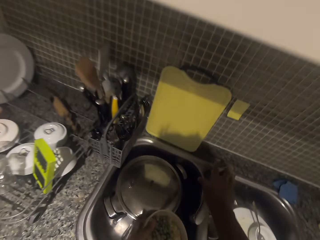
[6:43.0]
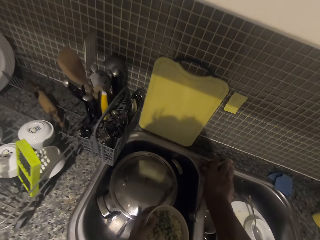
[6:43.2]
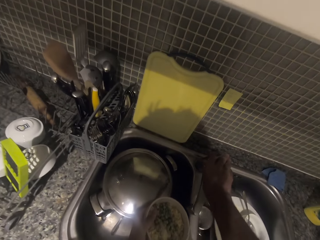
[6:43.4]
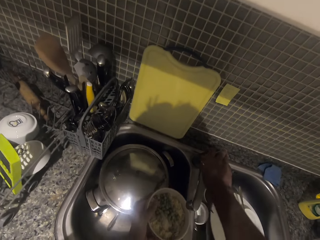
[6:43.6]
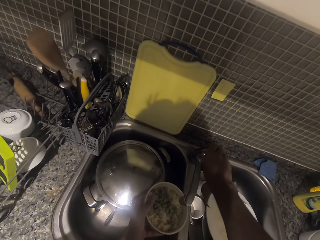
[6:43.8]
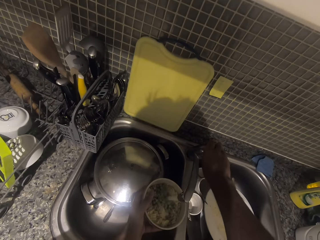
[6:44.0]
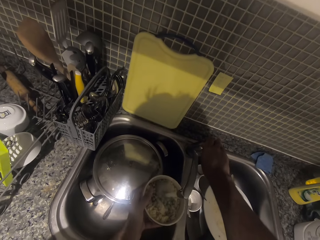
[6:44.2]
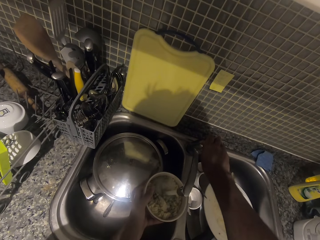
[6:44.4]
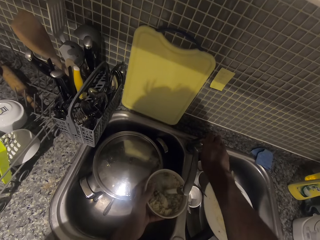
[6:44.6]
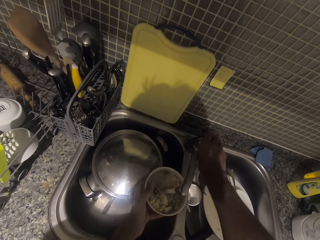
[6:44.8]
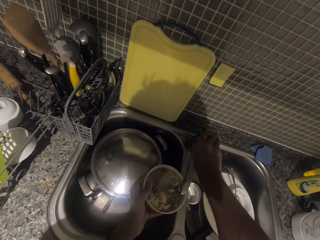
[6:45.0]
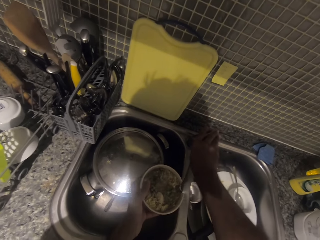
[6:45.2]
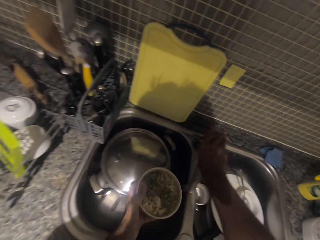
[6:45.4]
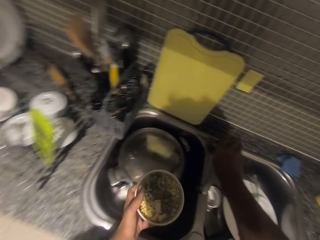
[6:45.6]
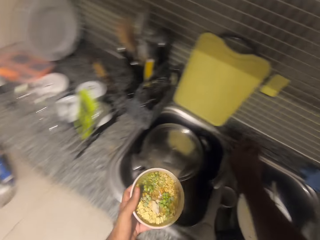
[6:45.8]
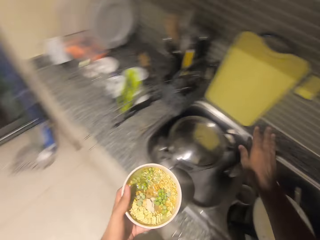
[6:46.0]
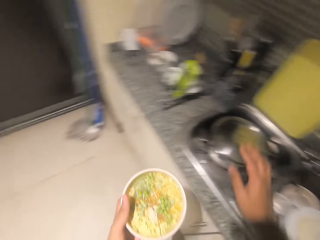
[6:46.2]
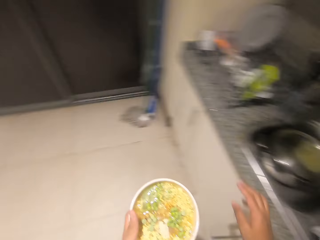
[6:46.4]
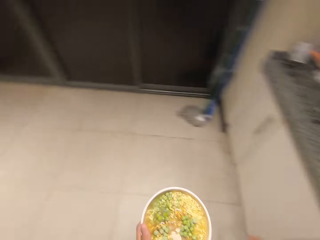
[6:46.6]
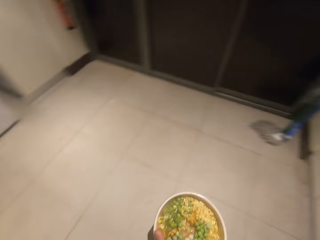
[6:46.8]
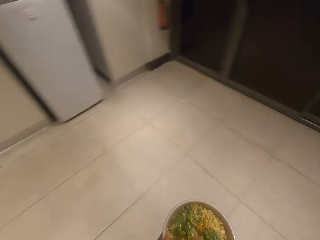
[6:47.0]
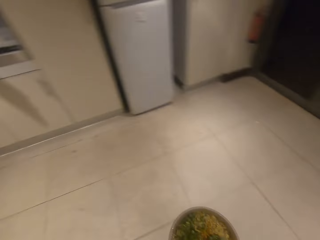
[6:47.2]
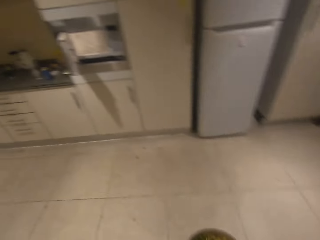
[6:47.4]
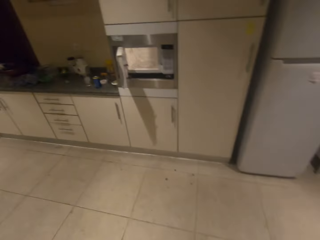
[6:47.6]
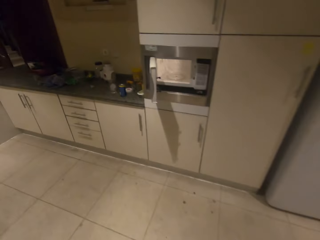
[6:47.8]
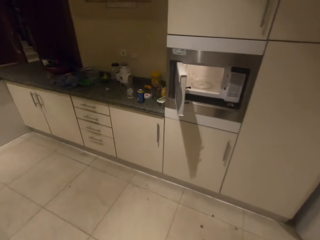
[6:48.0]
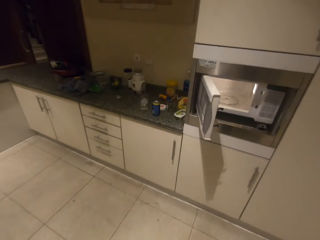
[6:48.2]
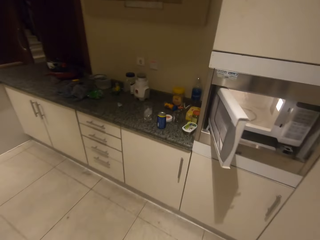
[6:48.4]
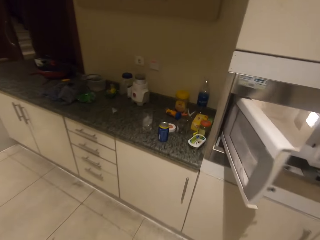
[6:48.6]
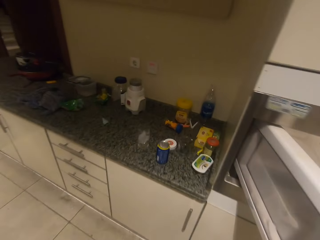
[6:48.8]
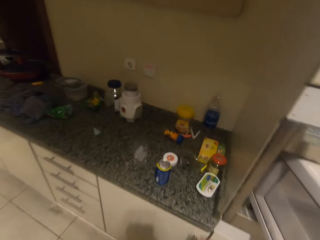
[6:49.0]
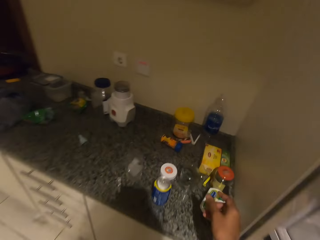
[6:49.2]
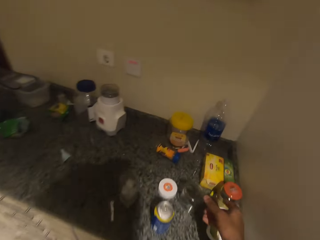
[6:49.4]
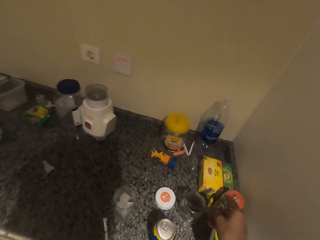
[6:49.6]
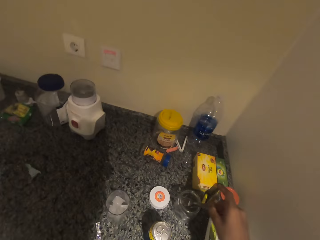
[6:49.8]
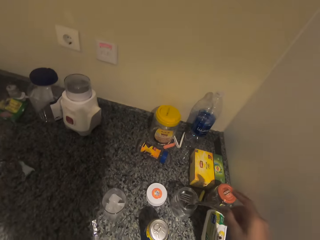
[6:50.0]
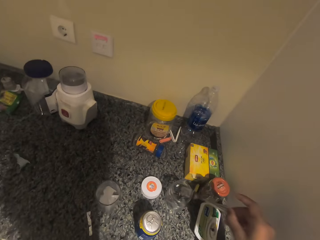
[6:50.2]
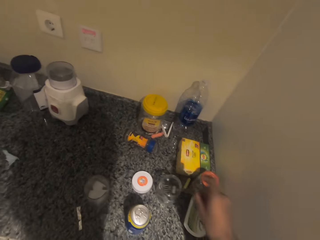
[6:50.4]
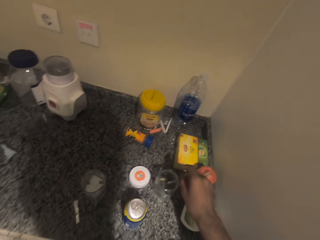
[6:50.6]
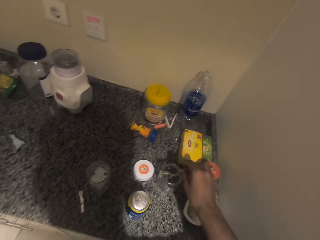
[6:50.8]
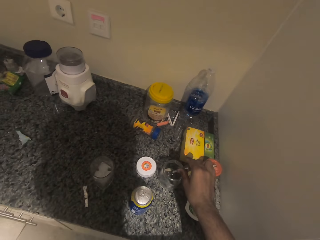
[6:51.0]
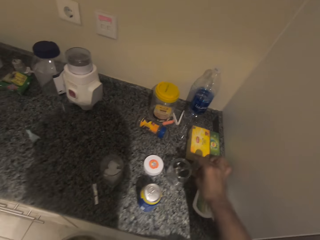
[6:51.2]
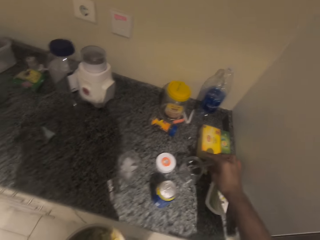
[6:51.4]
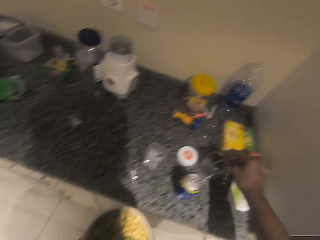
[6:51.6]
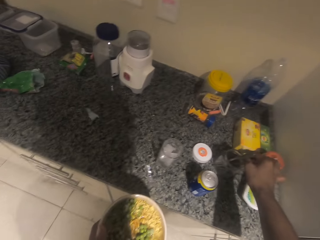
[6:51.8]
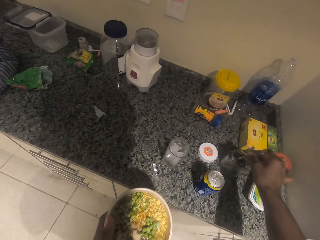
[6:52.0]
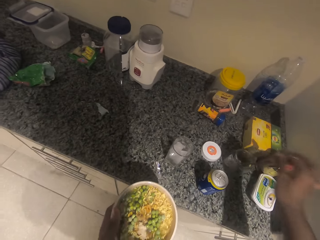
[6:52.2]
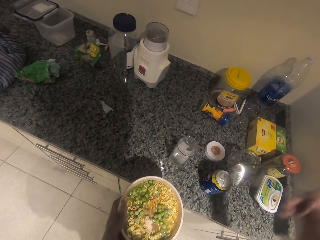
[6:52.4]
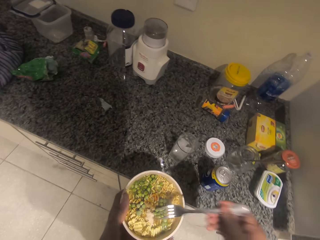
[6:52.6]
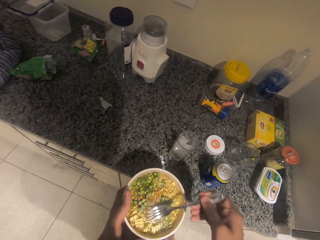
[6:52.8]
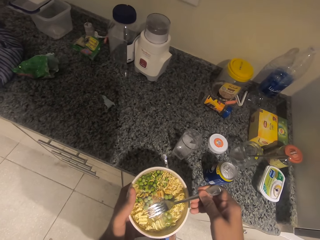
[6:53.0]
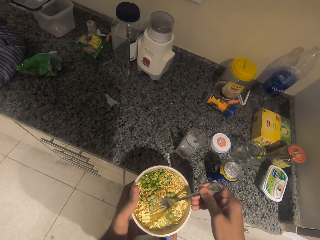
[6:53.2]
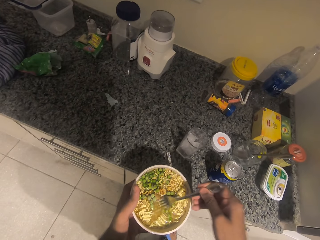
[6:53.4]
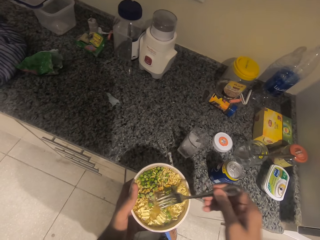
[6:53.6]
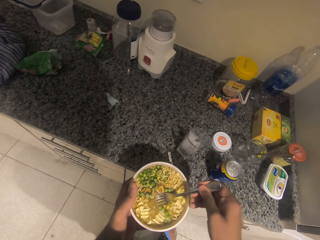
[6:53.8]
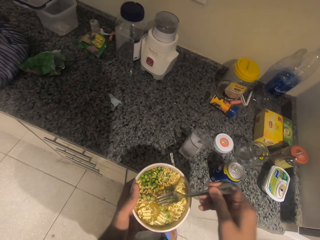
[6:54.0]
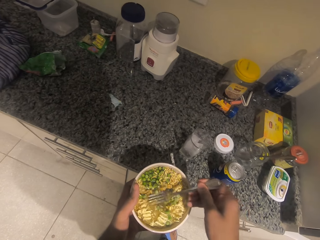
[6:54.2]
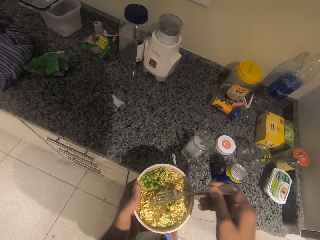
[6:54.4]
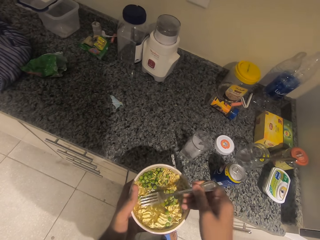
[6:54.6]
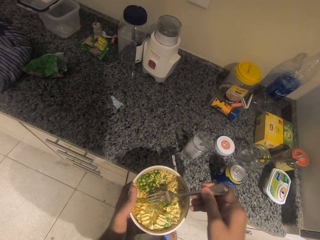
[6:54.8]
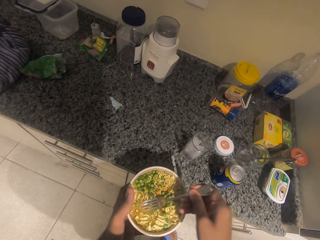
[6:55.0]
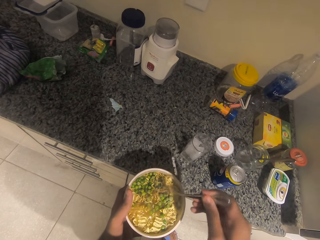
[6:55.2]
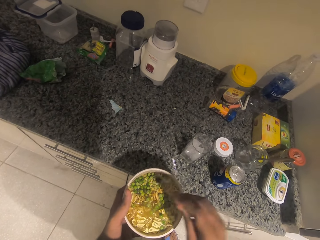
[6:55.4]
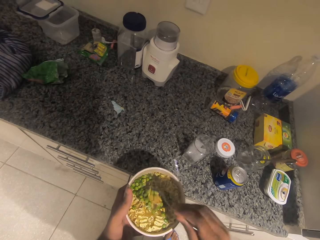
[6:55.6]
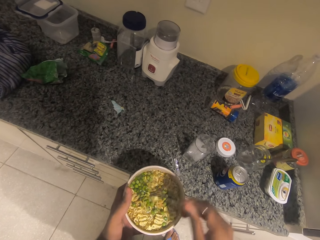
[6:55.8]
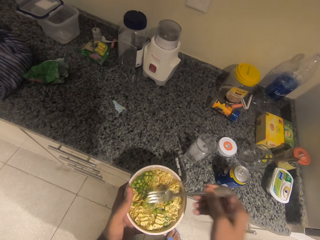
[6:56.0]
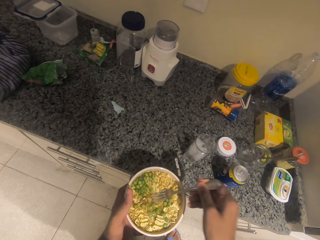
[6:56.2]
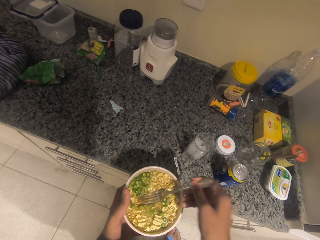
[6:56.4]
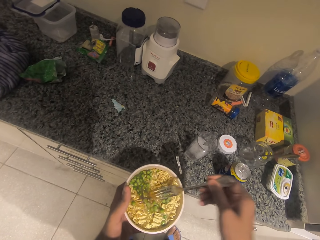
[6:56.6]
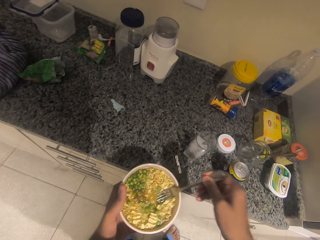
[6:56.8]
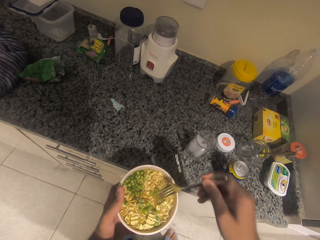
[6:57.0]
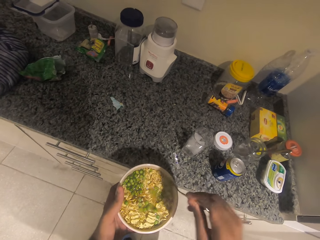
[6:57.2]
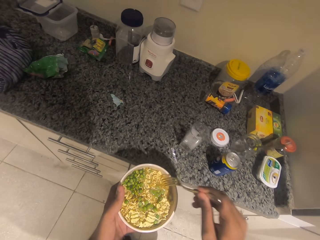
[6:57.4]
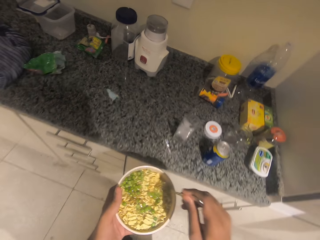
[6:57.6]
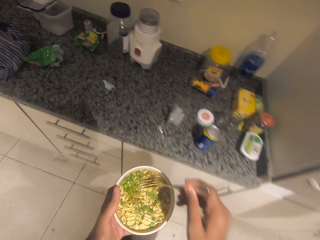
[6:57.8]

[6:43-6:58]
The camera wearer pours water in the bowl. They close the water tap. They take the fork from the glass. They mix the food in the bowl with the fork.

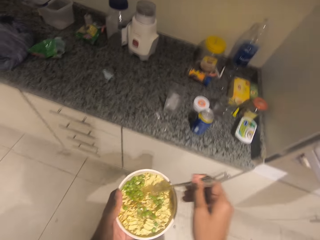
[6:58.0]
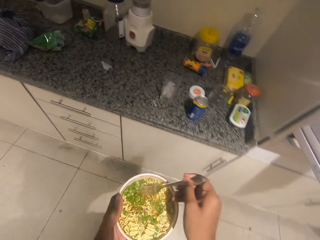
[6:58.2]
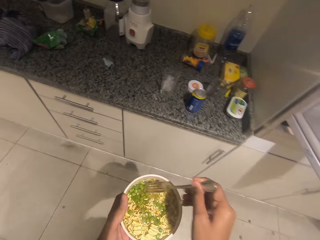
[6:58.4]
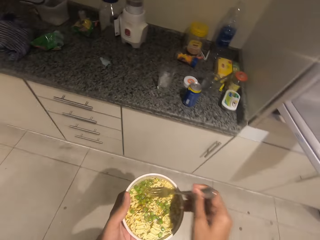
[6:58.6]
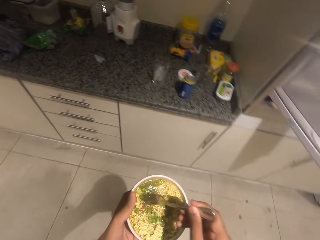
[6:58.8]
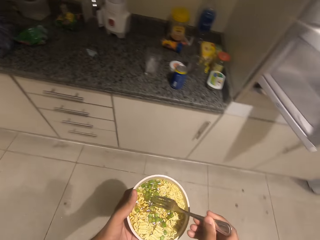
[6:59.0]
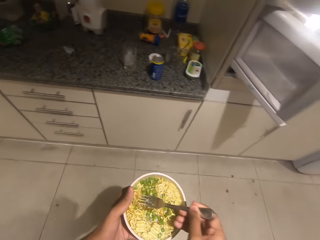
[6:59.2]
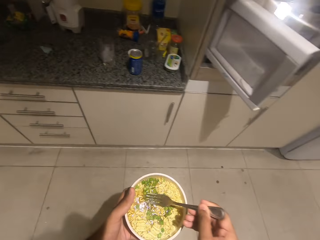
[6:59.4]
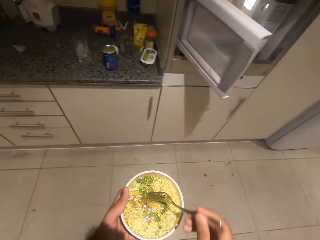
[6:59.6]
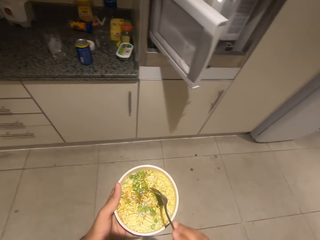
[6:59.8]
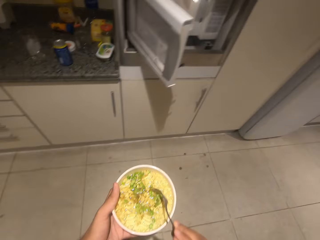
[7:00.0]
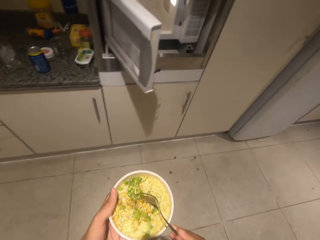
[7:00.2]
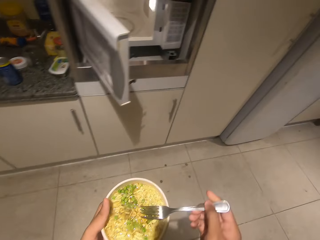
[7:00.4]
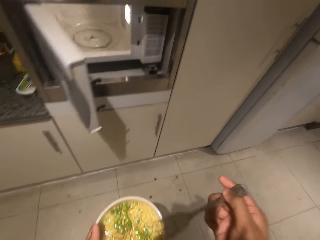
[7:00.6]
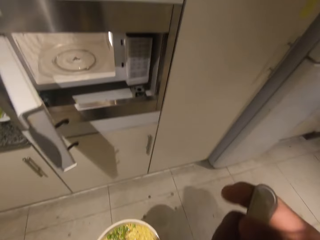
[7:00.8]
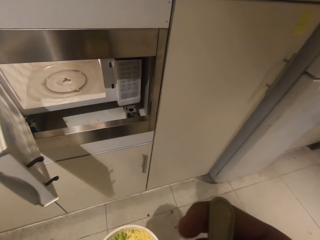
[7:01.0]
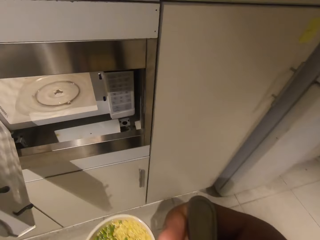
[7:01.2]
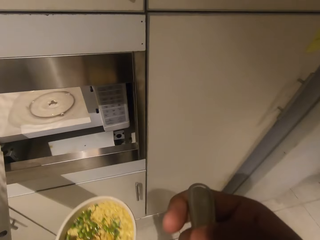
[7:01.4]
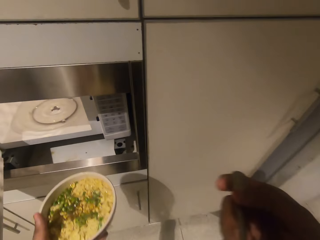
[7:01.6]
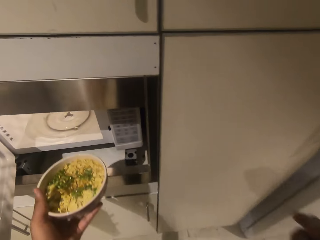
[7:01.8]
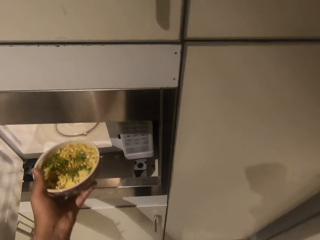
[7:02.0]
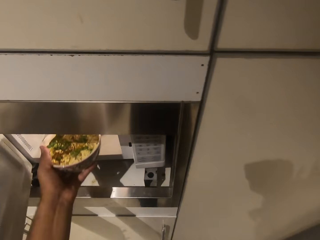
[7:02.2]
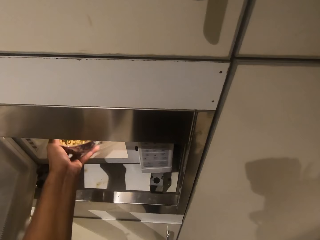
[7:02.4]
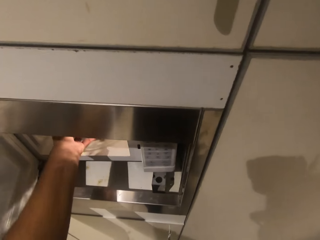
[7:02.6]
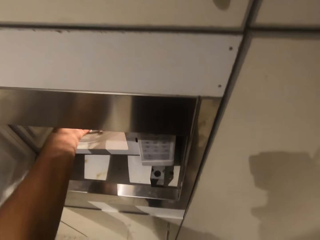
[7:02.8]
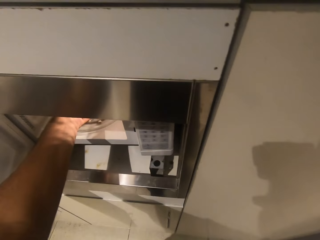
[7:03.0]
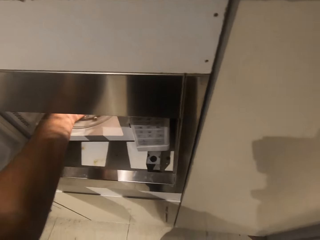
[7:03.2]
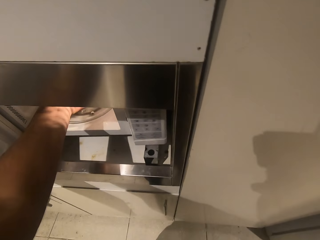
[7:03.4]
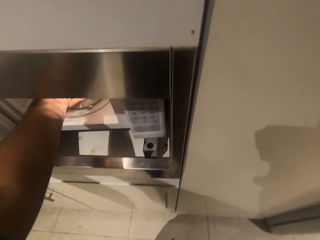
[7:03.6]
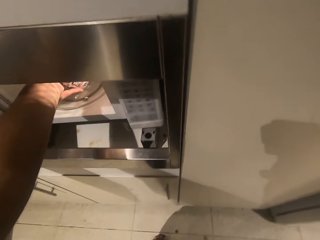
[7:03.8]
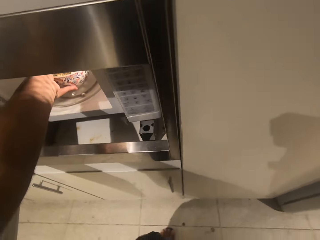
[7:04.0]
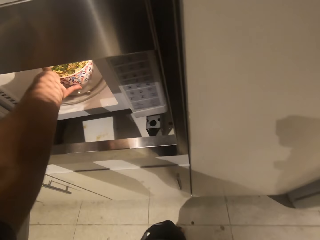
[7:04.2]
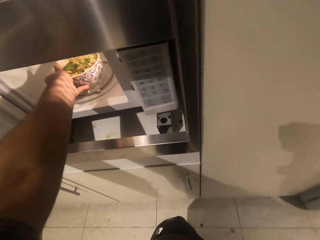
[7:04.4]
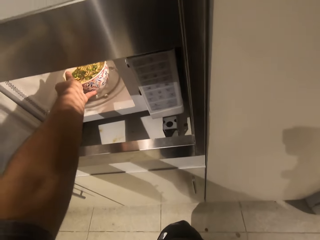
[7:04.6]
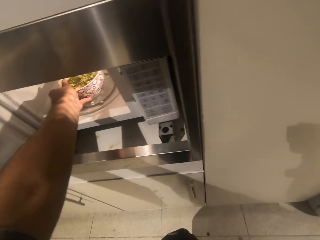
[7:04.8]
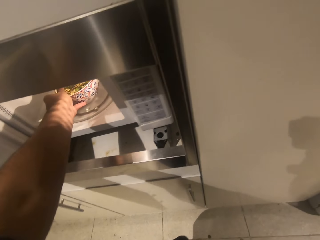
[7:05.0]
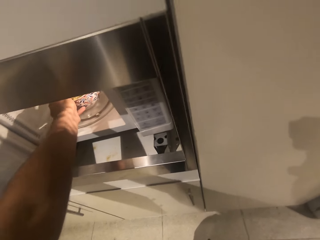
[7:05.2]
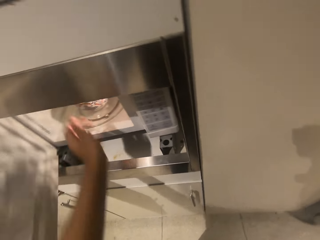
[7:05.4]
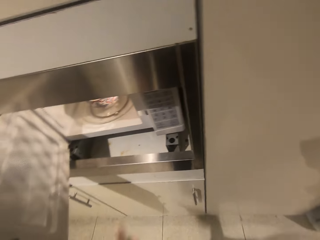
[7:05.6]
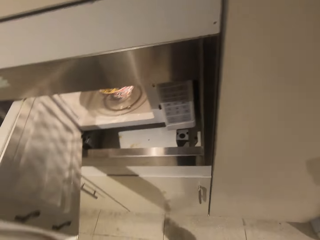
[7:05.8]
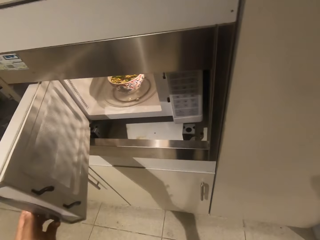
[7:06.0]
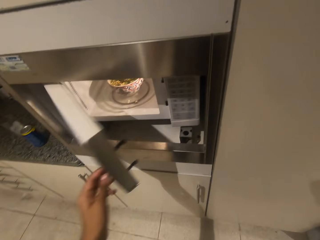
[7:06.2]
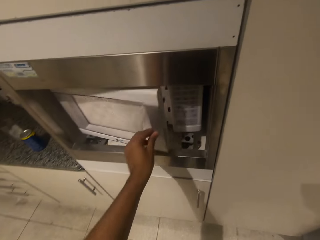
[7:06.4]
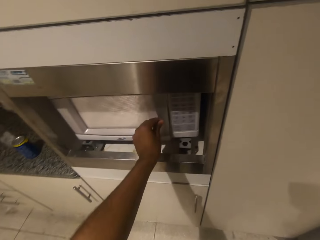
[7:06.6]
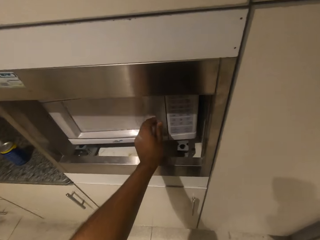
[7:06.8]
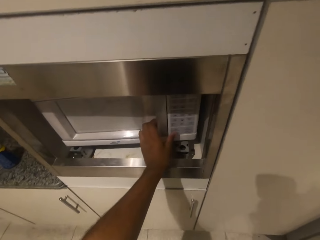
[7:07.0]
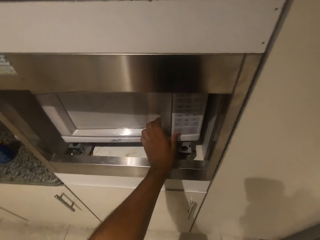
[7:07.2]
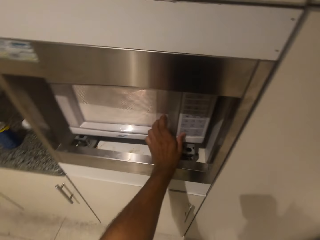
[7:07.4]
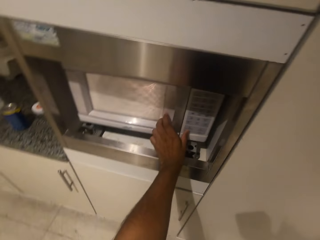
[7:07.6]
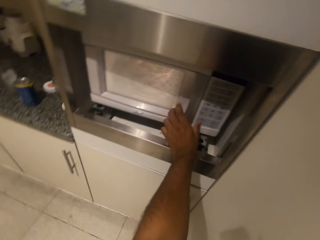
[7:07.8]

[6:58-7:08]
The camera wearer puts the bowl in the microwave. They close the microwave.
